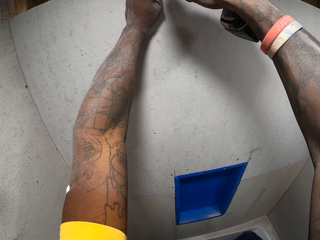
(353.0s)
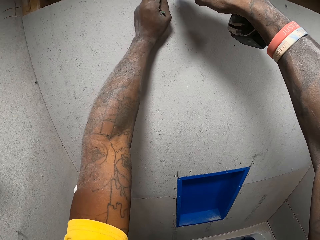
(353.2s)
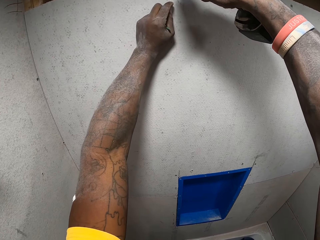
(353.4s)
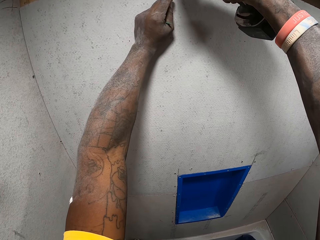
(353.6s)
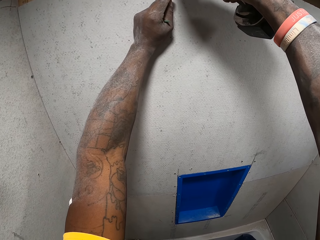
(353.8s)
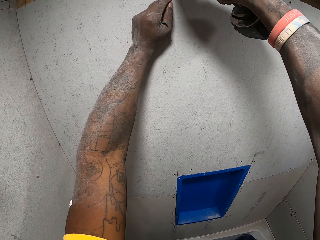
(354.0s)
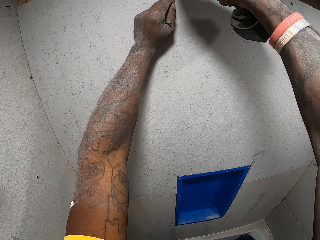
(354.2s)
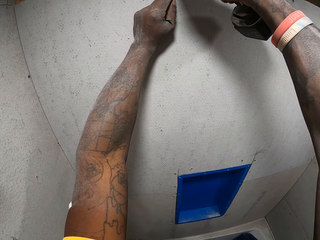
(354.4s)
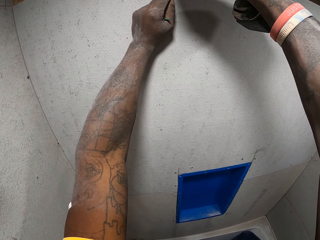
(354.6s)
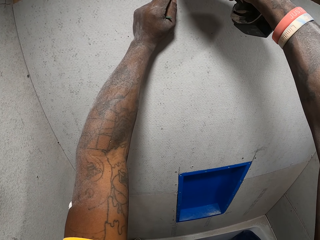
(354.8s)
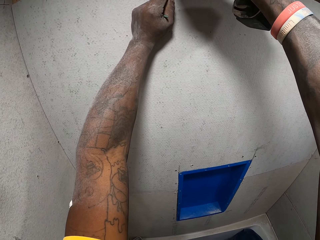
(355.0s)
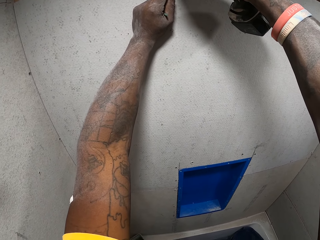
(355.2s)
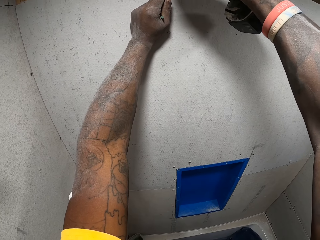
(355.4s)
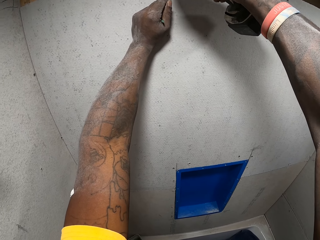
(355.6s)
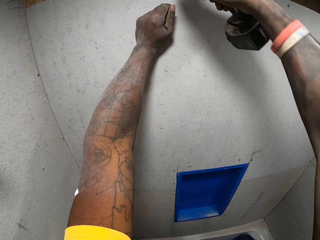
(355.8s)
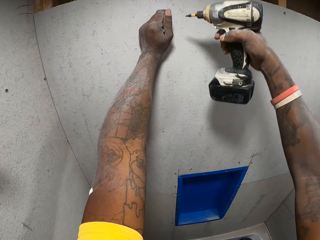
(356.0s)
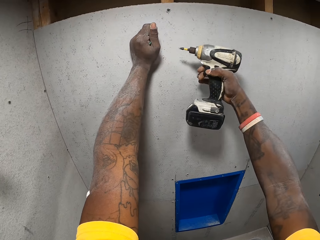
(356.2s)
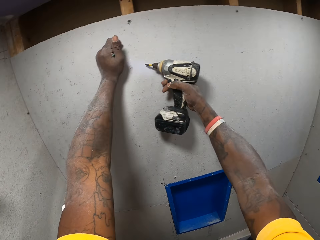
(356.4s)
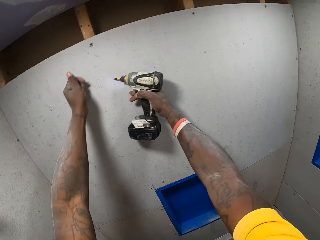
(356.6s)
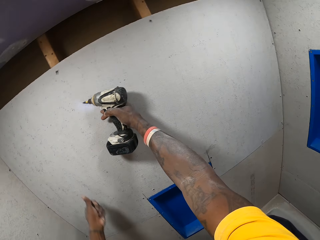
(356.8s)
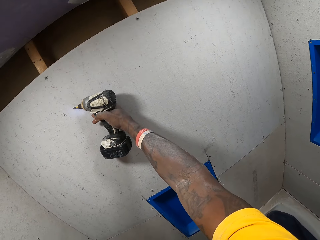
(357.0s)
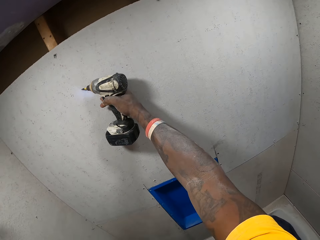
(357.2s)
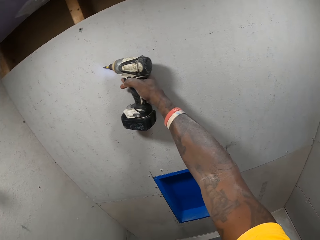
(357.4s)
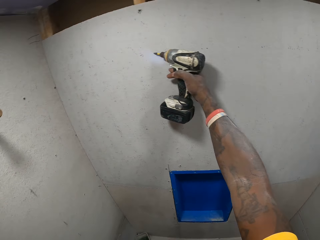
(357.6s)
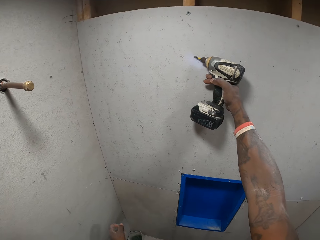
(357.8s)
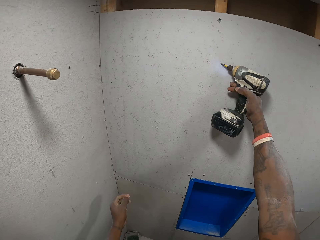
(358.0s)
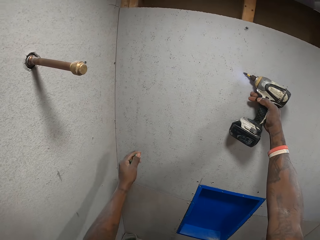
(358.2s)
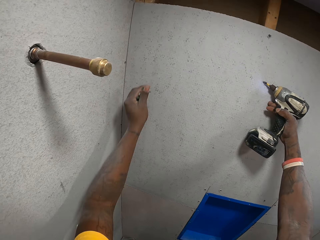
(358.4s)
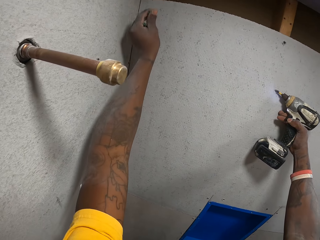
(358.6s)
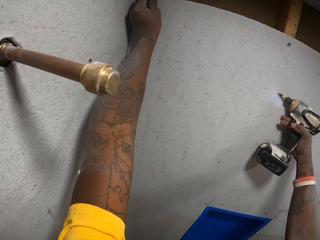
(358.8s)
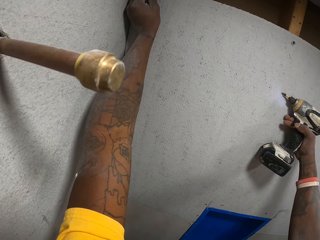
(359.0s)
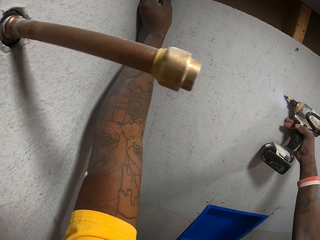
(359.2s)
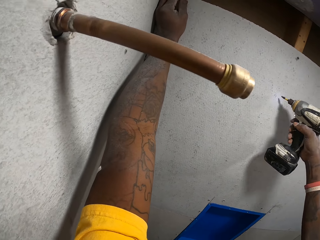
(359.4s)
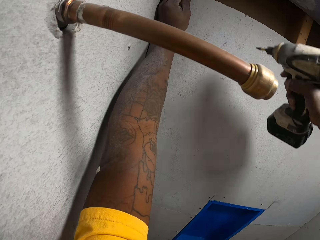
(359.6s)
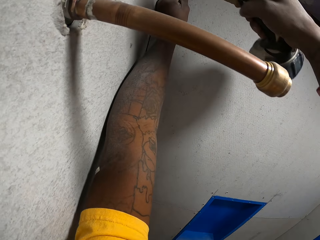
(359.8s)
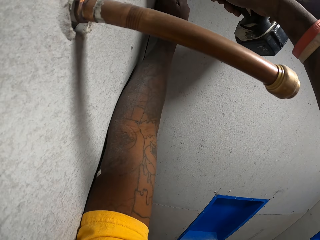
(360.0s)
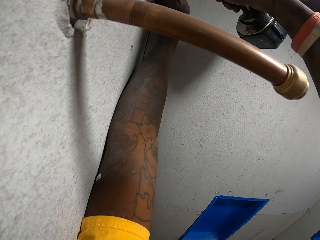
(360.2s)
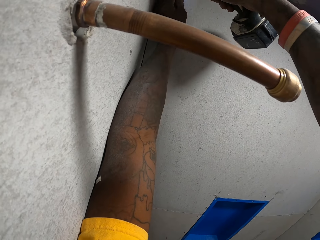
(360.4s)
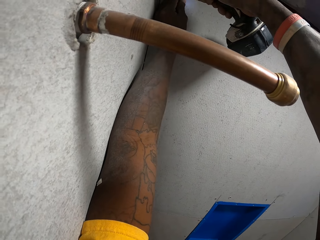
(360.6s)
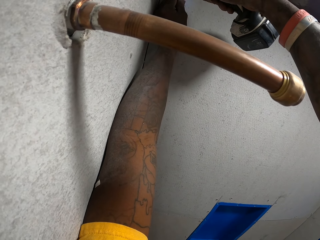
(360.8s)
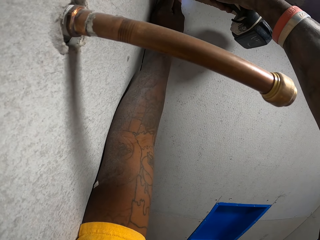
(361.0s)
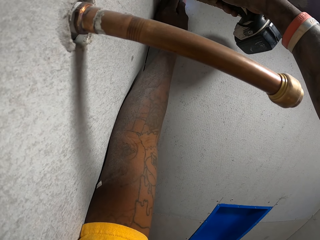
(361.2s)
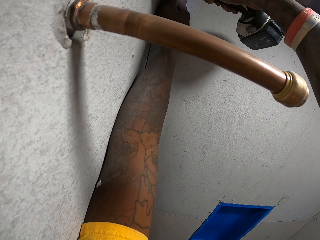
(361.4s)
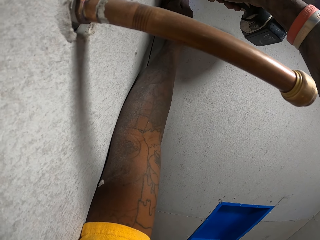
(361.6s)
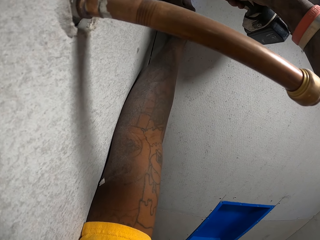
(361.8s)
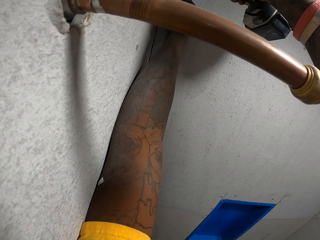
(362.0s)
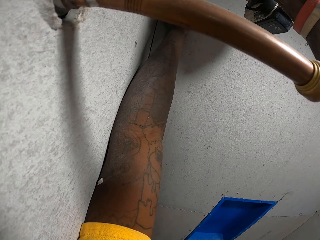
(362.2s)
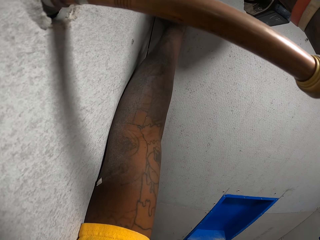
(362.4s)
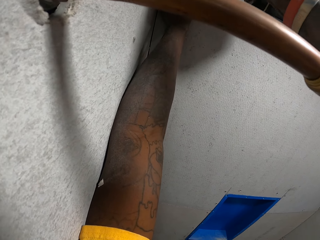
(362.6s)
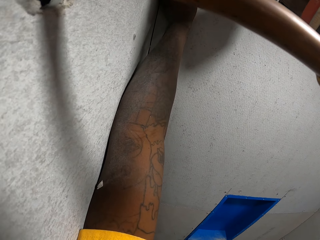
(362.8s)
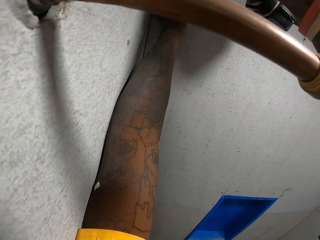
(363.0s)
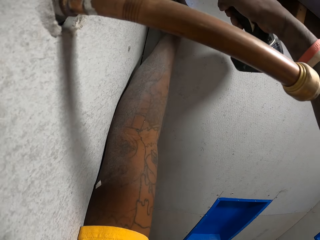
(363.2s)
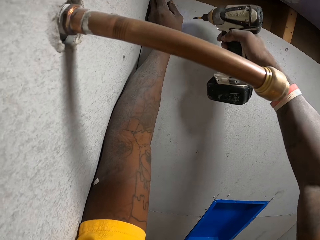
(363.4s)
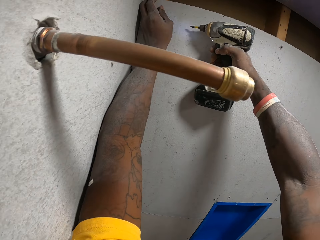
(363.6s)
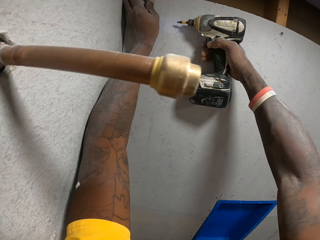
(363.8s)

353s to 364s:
The camera wearer looks around the house. He holds the screw on the cardboard wall. He drills the screw on the bathroom wall with the electric drill on his right hand.

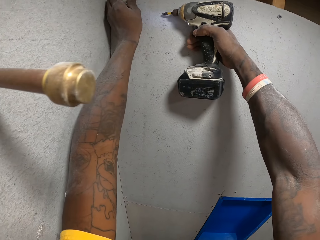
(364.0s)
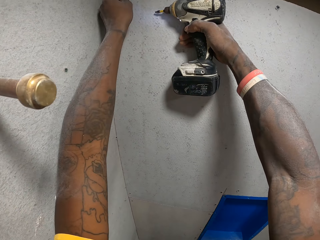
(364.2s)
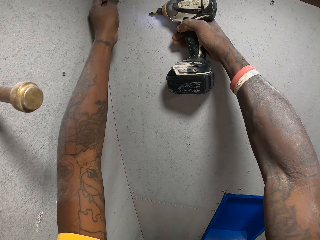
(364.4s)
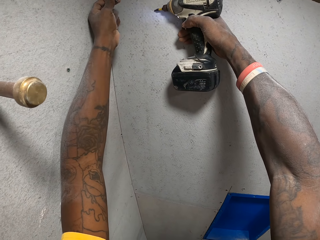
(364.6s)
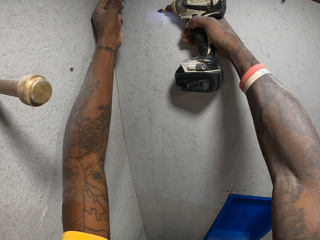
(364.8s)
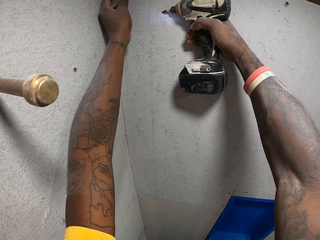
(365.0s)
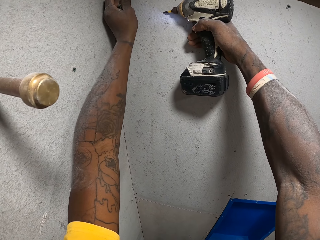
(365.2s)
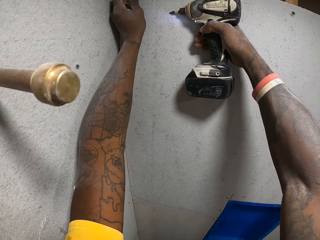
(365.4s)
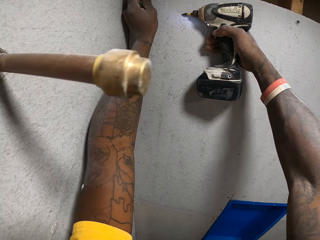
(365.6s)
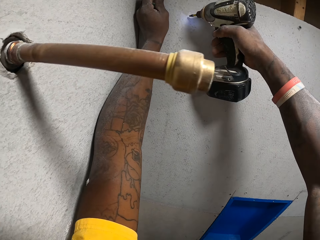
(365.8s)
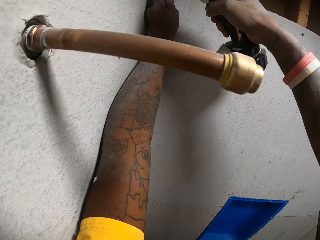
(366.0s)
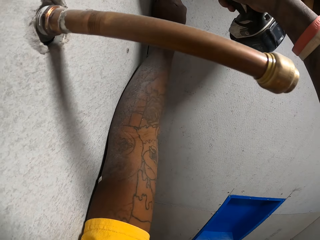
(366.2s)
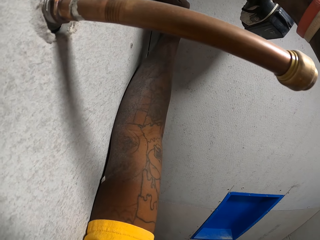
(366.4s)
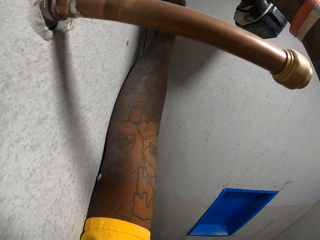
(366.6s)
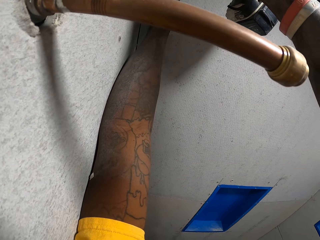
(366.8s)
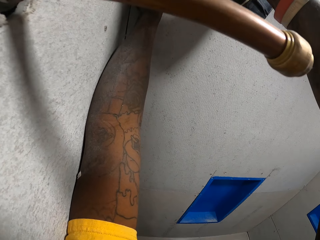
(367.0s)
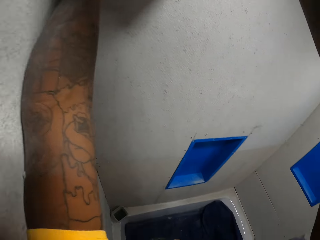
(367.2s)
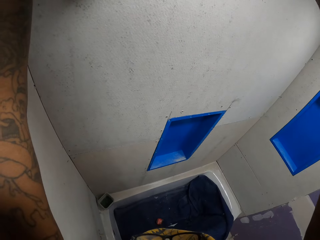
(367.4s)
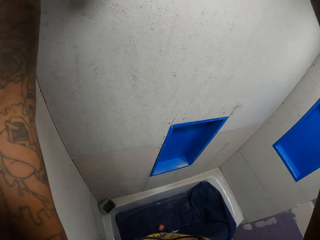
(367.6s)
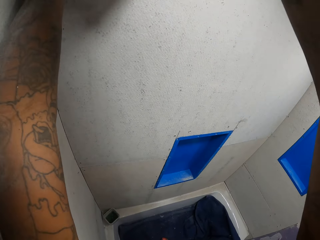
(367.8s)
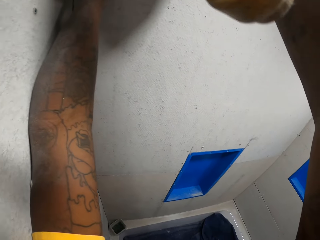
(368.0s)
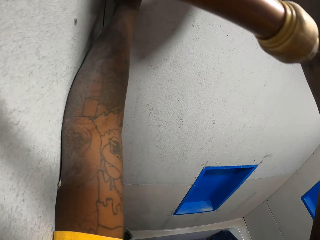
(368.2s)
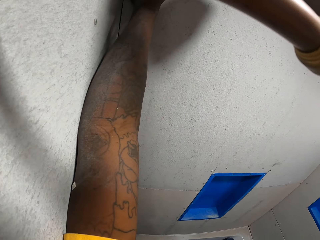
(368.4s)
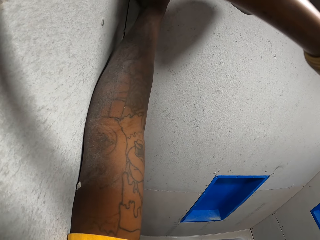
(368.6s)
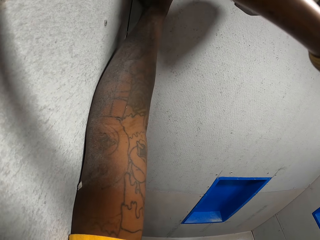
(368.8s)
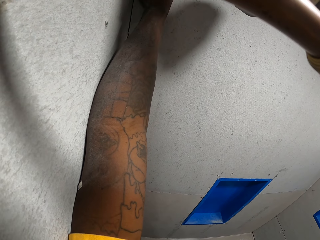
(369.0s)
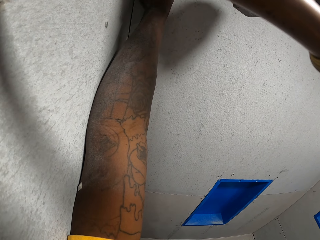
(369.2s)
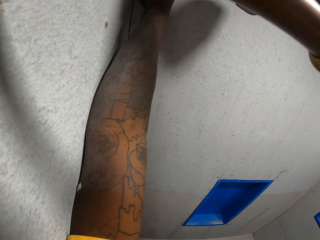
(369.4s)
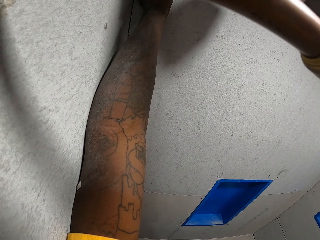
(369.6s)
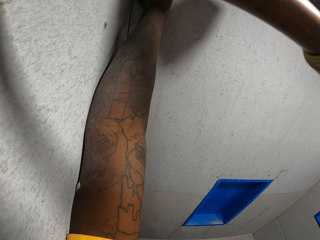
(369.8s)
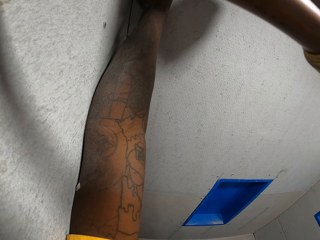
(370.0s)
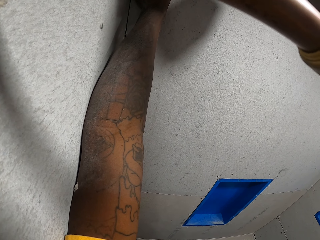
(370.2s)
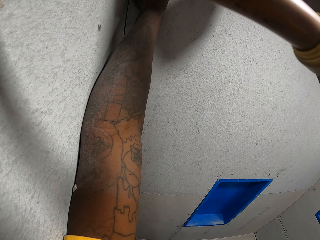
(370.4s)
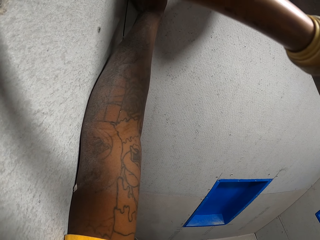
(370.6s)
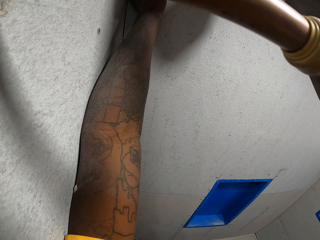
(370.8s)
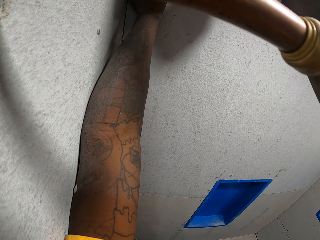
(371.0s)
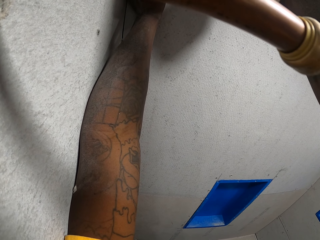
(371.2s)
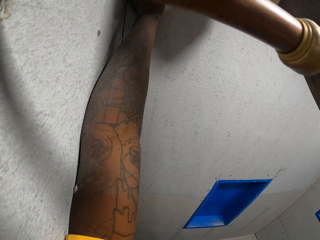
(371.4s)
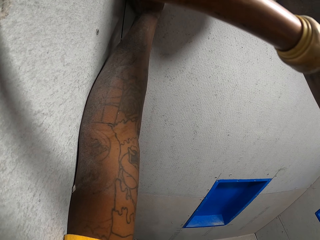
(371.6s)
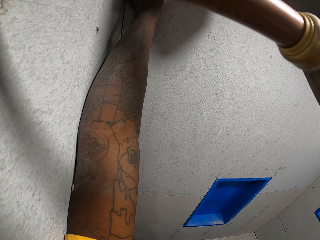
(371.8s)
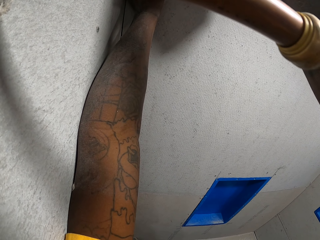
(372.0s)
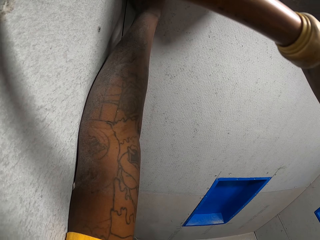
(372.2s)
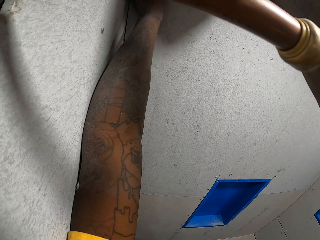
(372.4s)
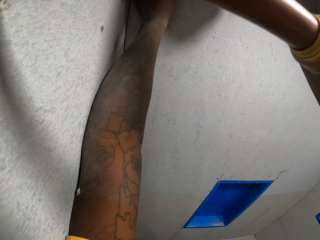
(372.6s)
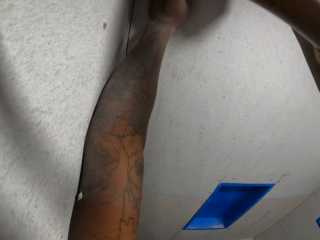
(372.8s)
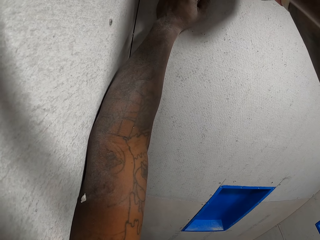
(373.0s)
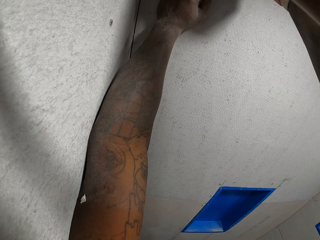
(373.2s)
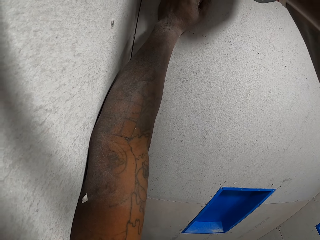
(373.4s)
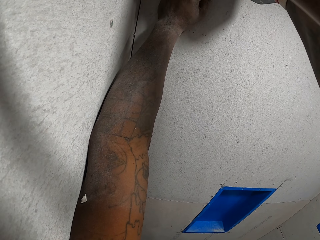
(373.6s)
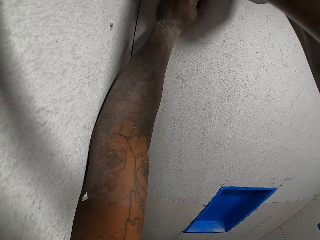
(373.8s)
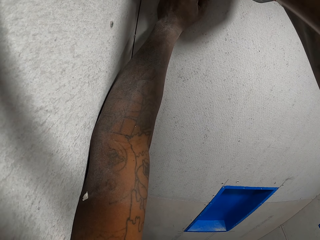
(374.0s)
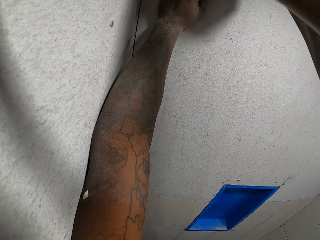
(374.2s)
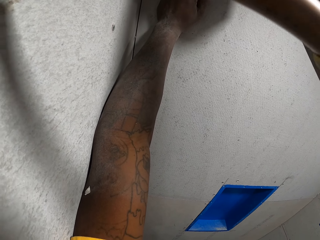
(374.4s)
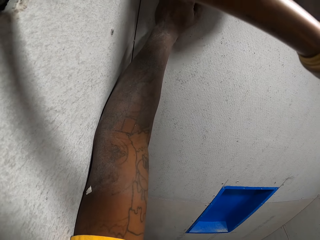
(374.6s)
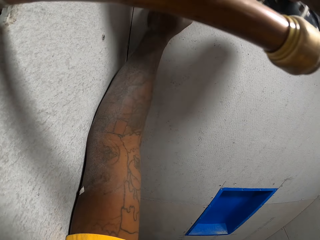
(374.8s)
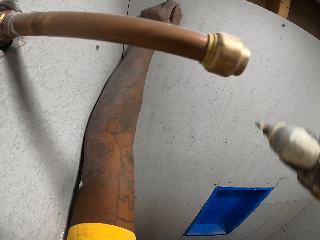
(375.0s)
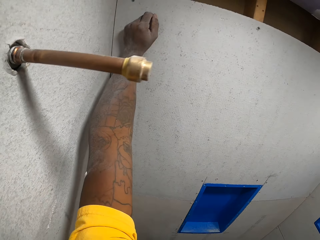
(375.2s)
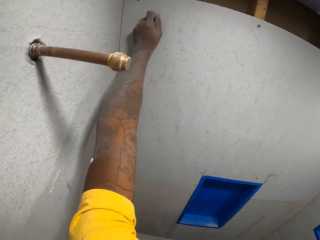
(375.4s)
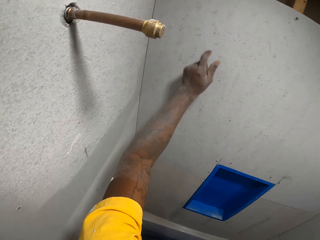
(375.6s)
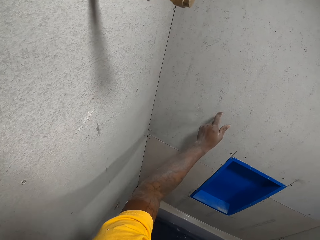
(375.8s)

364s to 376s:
The camera wearer holds the screw on the cardboard wall. They fix the screw in the cardboard wall with the electric drill.
